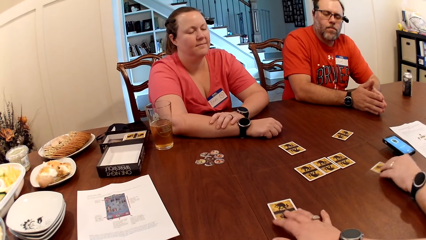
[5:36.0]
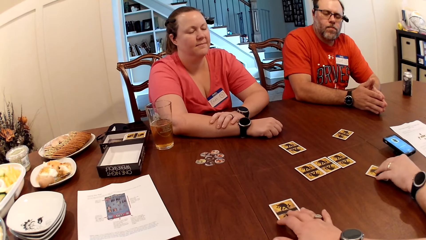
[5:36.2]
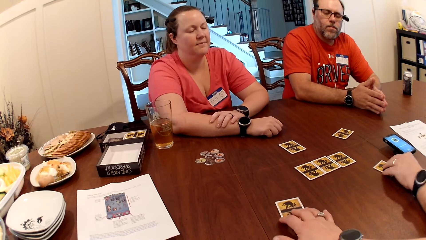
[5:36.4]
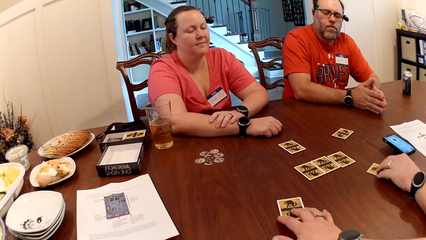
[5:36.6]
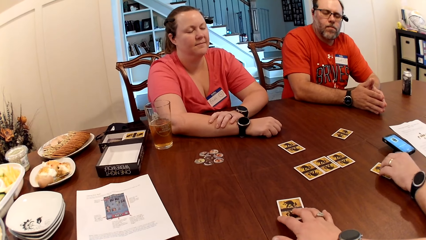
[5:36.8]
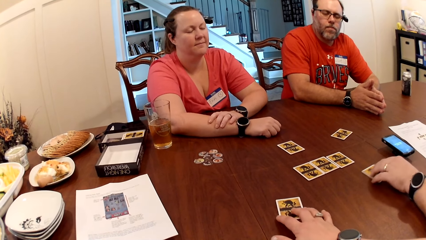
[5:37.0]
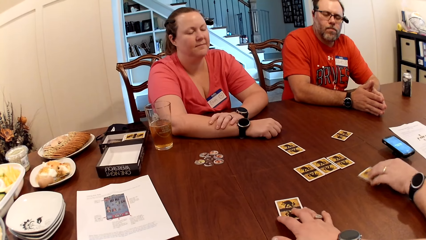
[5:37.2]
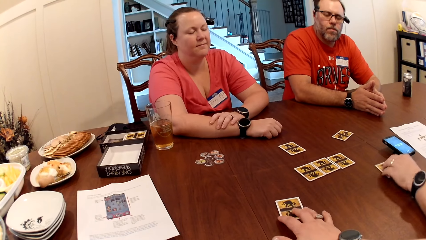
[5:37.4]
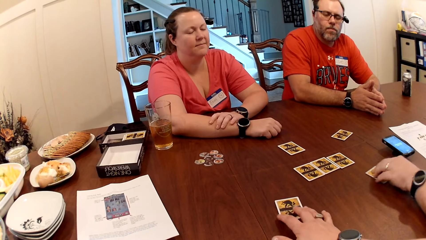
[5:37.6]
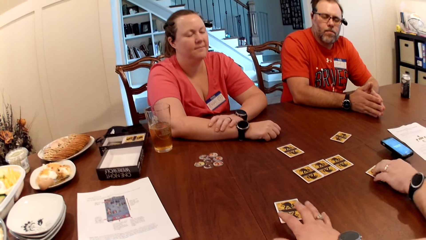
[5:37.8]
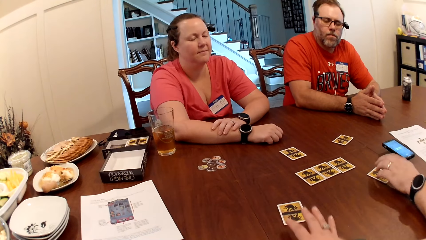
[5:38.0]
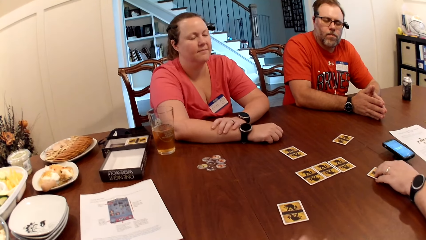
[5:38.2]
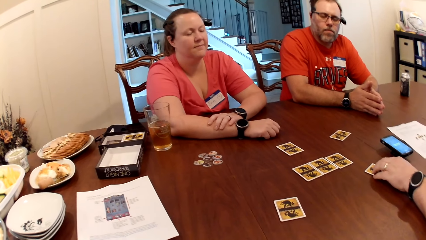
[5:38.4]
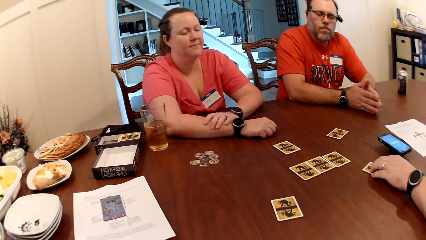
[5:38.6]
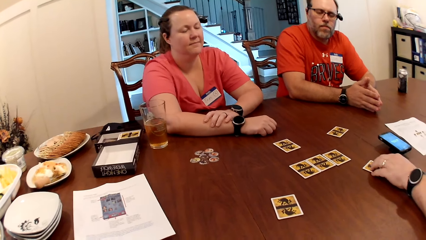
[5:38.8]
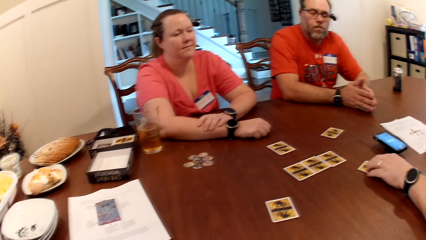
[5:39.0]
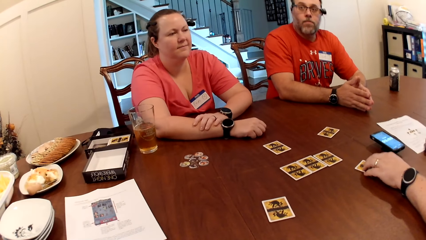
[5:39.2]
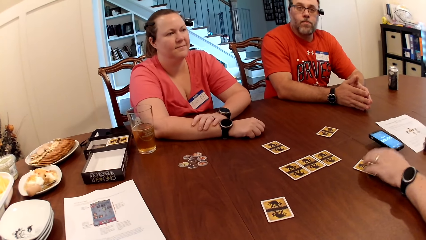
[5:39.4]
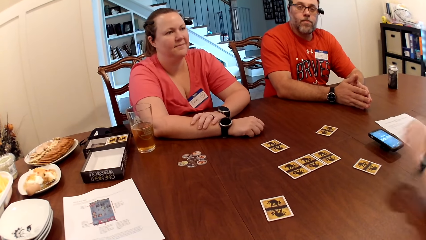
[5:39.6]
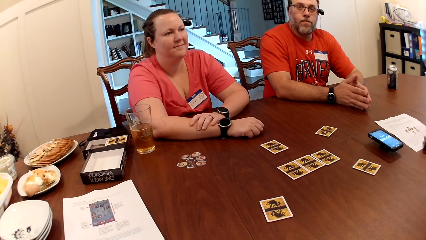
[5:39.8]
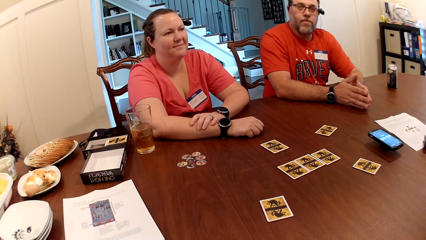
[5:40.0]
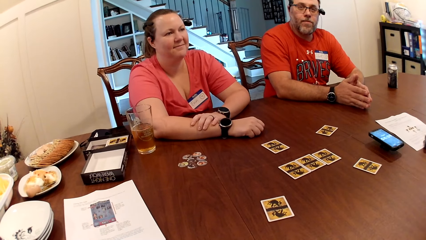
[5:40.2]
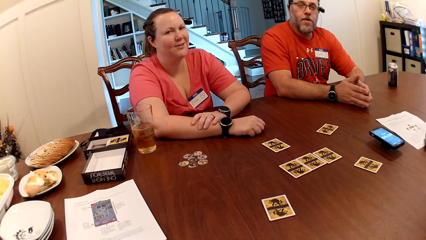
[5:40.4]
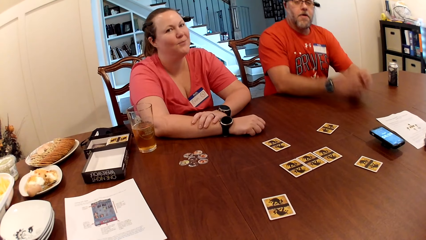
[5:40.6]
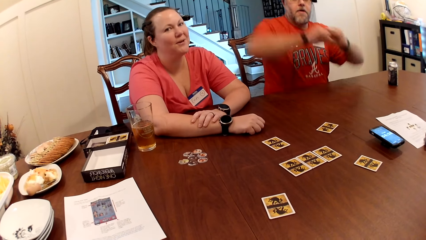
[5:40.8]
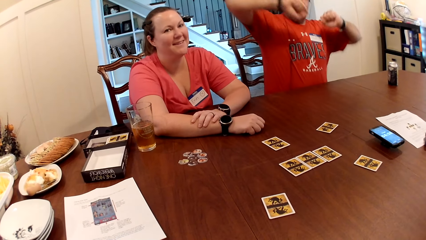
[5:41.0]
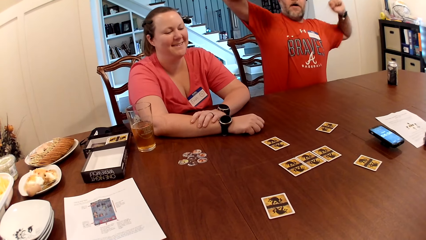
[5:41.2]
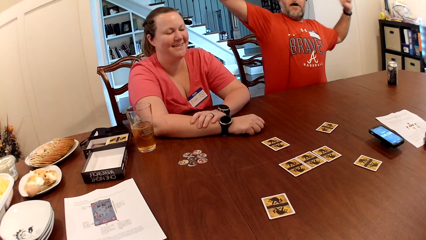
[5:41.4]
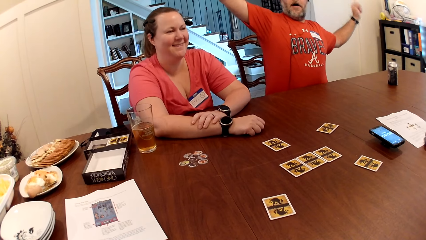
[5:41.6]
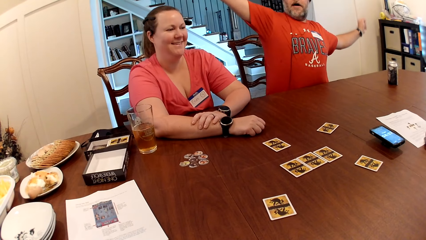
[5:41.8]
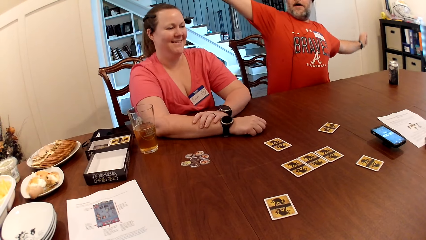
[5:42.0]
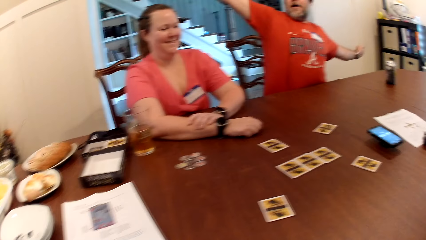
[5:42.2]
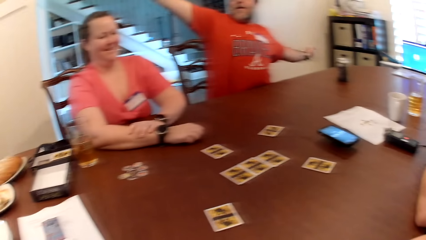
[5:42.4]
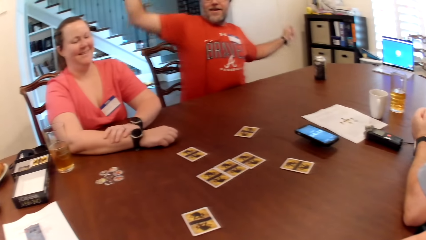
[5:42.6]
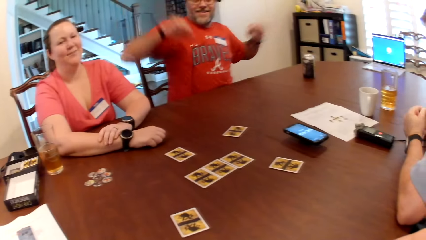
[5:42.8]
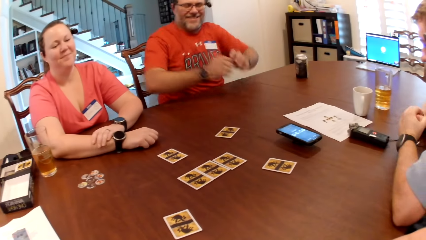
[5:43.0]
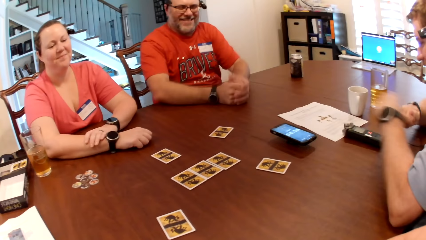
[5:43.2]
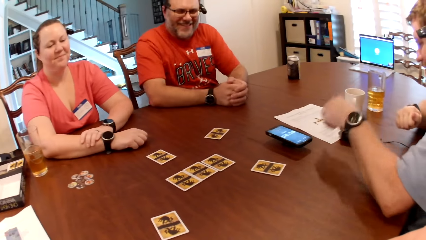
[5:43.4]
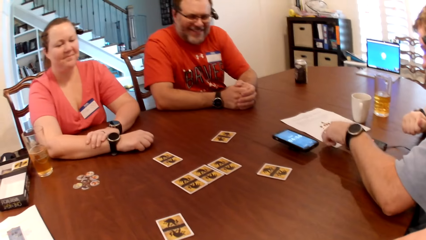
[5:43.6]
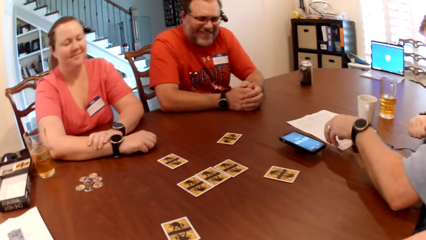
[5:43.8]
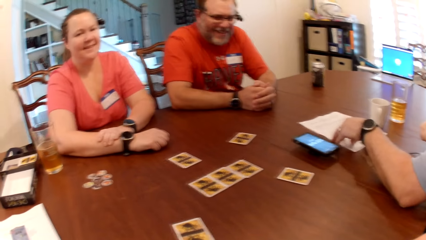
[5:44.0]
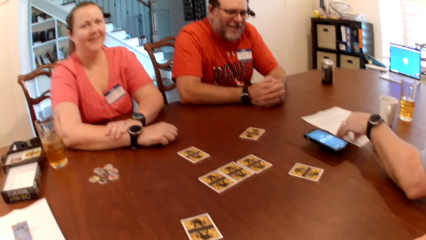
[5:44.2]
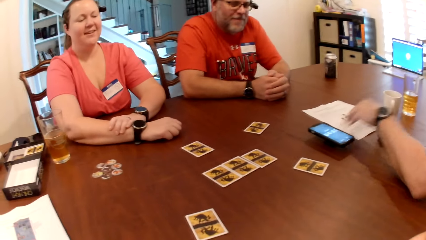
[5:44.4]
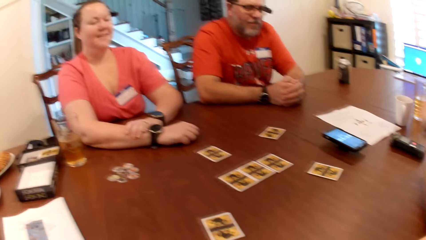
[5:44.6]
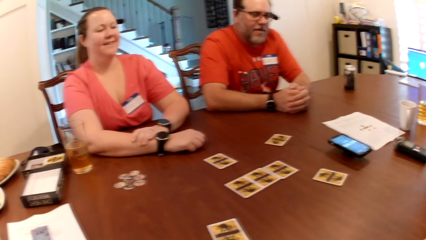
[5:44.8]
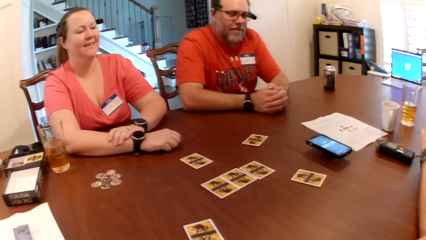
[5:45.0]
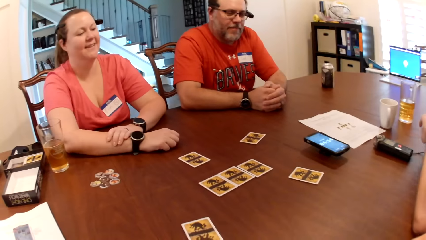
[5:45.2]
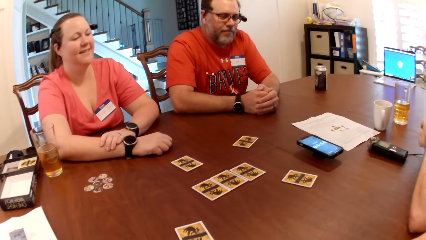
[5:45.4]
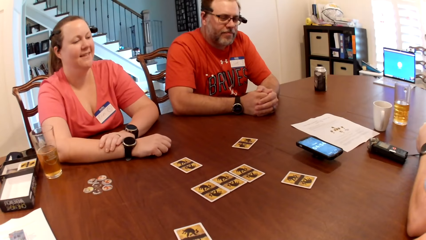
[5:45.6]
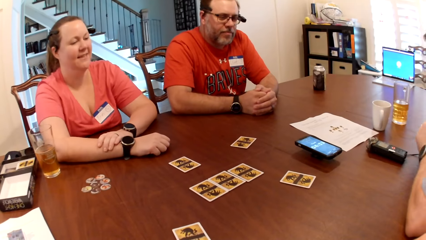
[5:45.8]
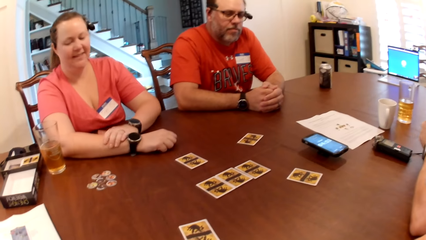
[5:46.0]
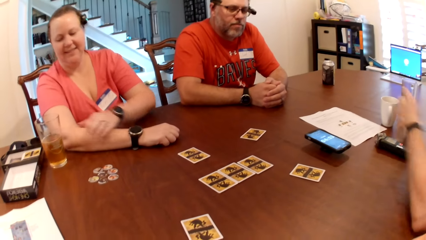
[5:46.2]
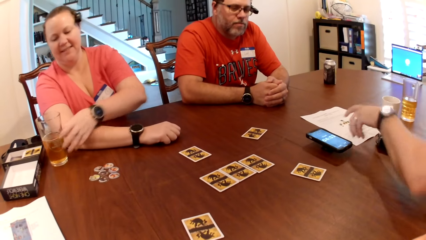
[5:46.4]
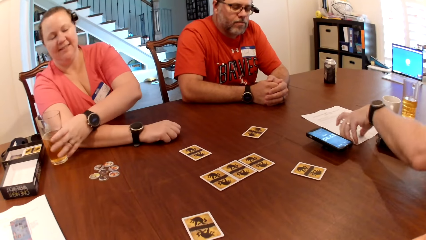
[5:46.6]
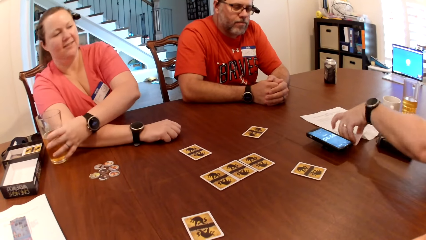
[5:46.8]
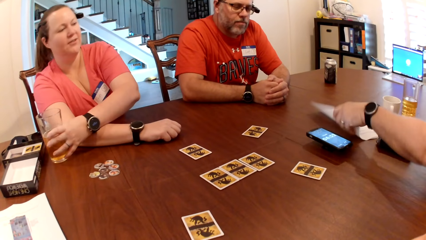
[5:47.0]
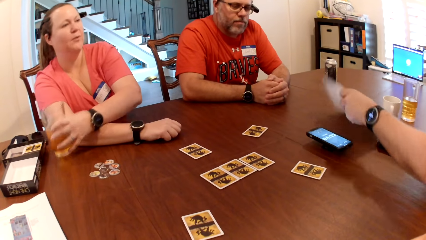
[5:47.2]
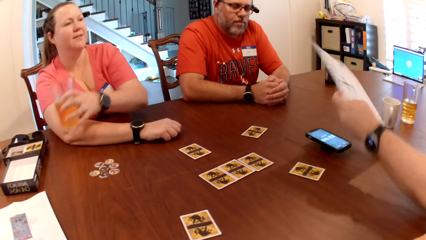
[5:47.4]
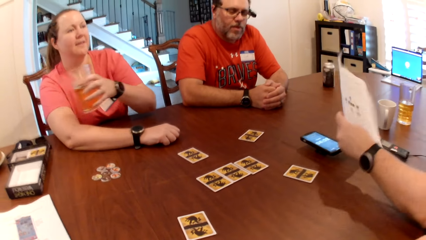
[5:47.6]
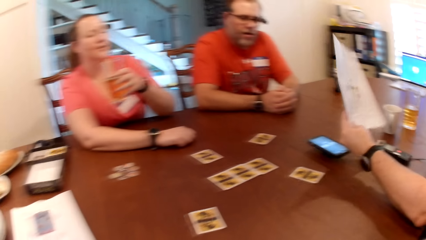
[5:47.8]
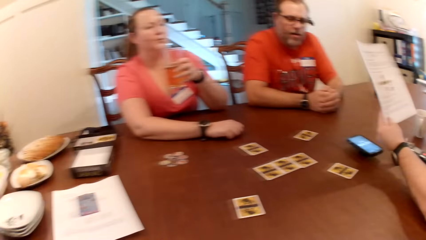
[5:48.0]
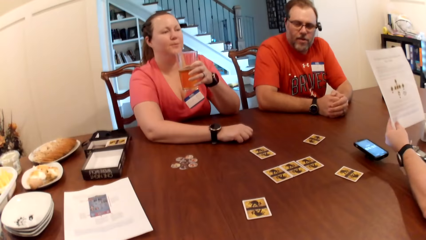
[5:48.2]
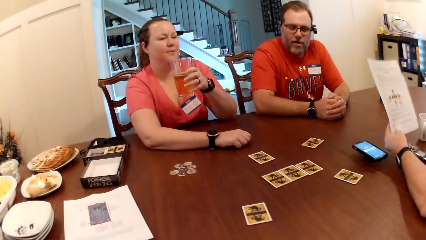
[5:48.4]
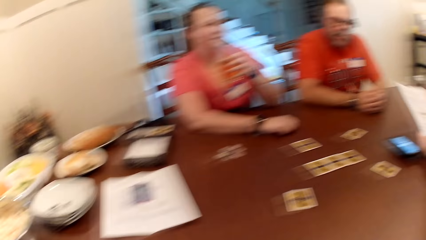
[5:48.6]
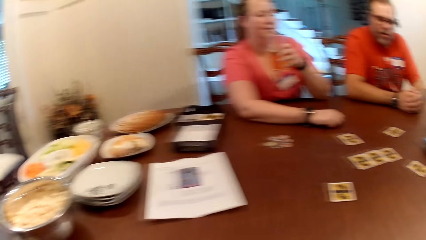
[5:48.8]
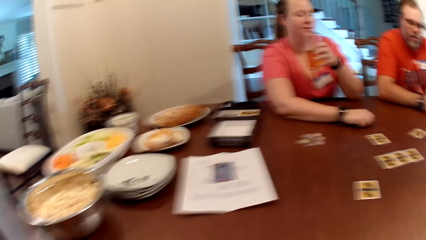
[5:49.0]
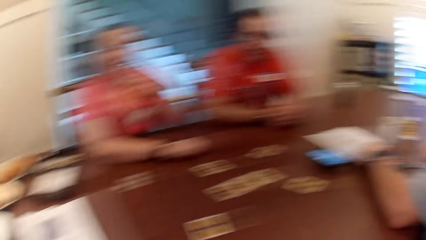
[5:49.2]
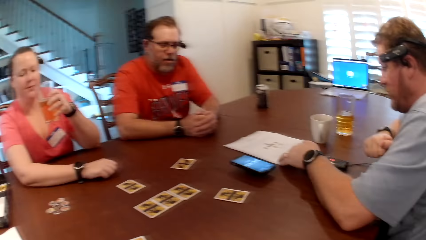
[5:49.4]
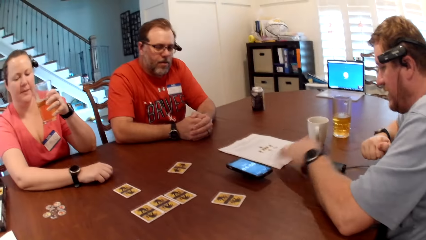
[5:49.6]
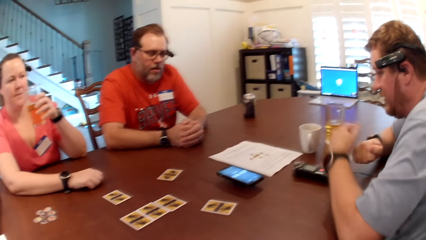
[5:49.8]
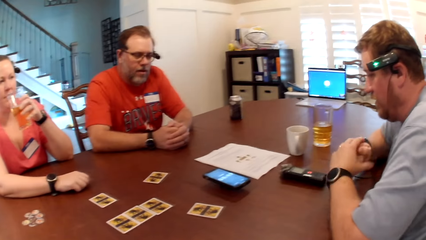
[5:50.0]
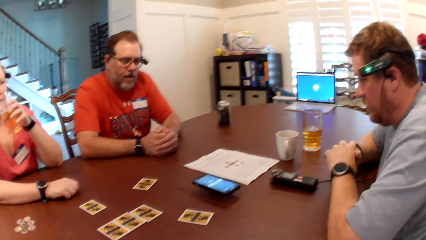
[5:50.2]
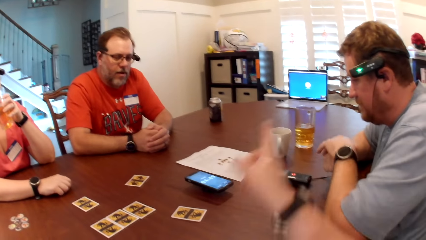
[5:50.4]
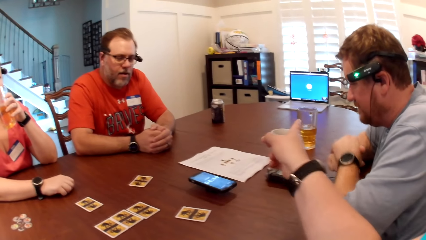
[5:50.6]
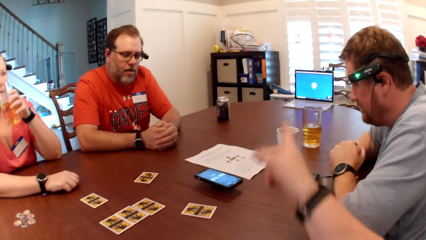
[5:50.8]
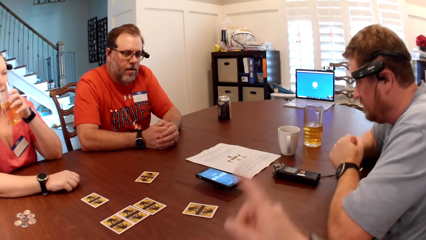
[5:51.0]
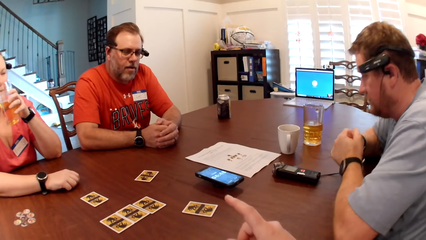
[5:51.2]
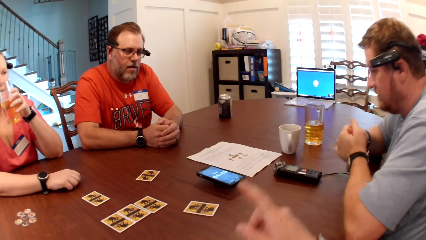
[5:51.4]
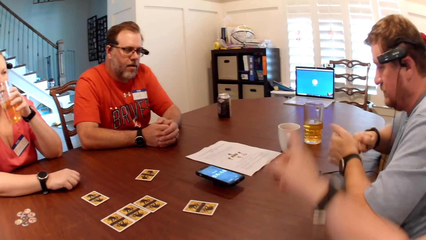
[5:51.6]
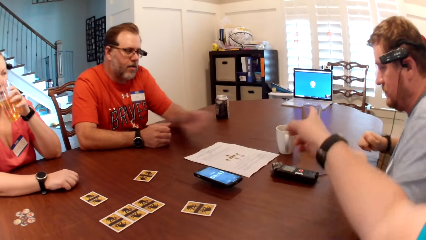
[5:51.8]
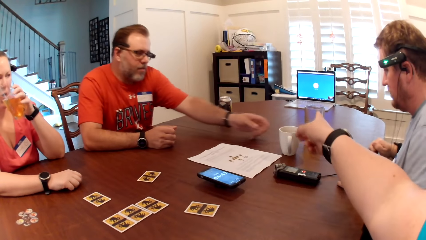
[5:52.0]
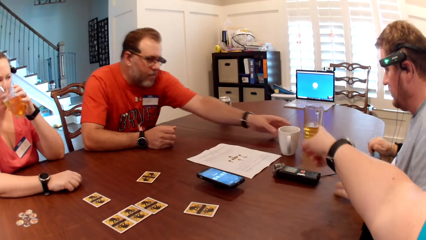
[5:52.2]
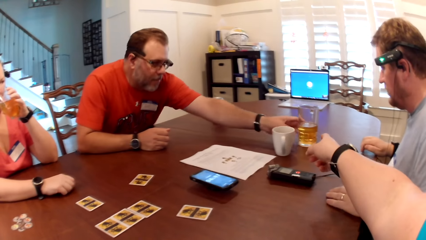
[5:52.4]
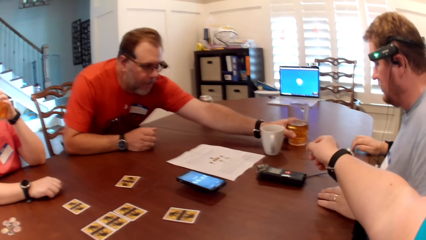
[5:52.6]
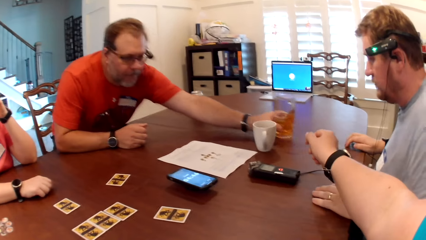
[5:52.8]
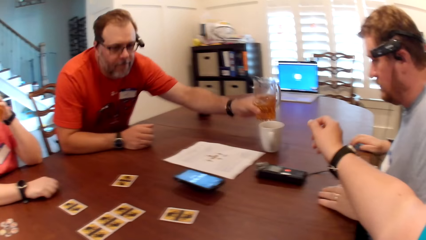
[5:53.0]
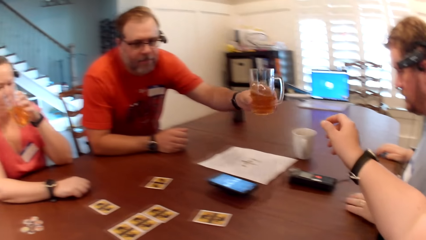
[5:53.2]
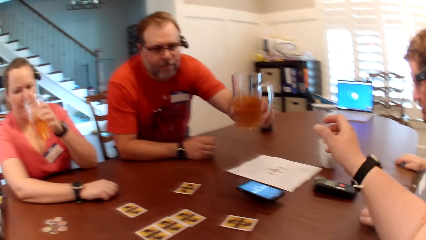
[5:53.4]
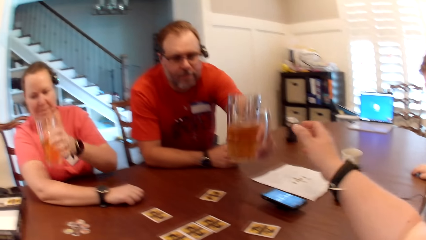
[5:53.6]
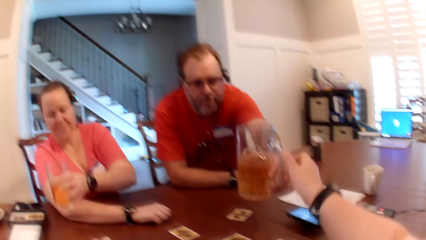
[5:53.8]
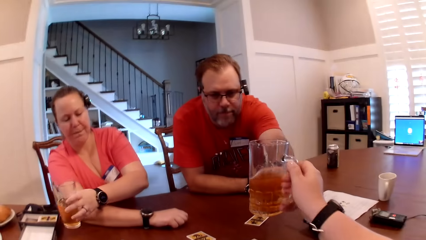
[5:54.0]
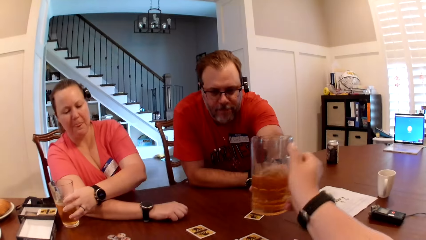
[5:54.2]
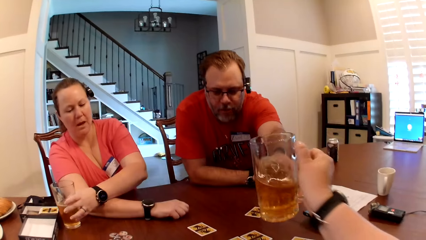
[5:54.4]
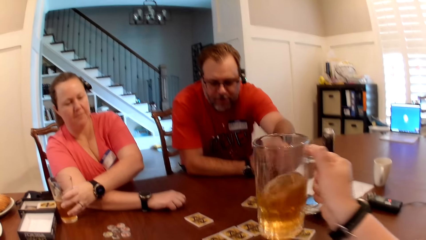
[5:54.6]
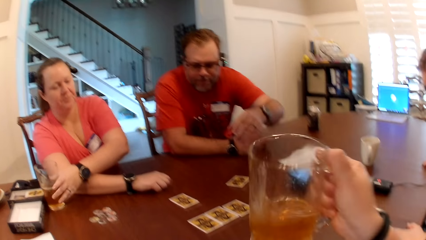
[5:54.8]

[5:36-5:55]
The camera wearer holds the card. She removes the hand from the card. The woman interacts with the man, the camera wearer and another man. The first man stretches the hands and places both hands on the table. The other man interacts with the camera wearer and moves a sheet of paper on the table with his left hand. The other man removes the hand from the paper. The woman picks a glass of beer from the table with her left hand and interacts with the other man. The other man picks the sheet of paper from the table with his left hand, lifts the paper up, places the sheet of paper on the table with his left hand, and removes the hand from the paper. The woman drinks from the glass of beer in her left hand. The camera wearer interacts with the first man. She points at a glass of soda. The other man places both hands on the table. The first man picks a glass of beer from the table with his left hand and gives the glass to the camera wearer. The woman places the glass of beer on the table with her left hand. The camera wearer collects the glass of beer from the first man with her right hand.
